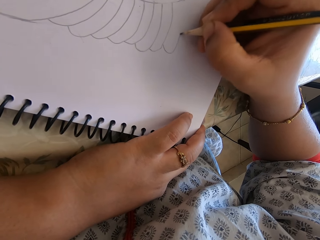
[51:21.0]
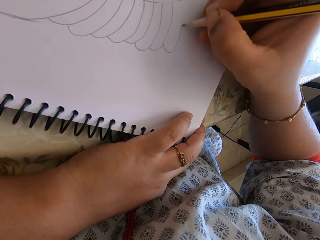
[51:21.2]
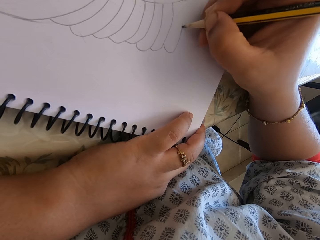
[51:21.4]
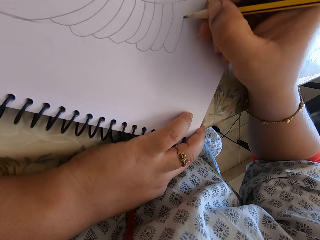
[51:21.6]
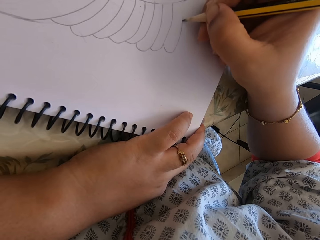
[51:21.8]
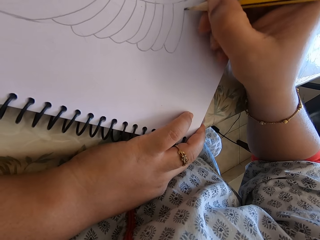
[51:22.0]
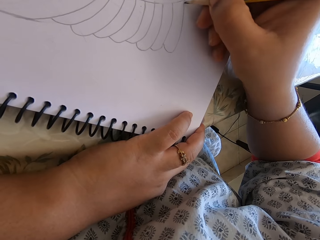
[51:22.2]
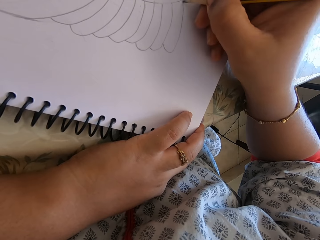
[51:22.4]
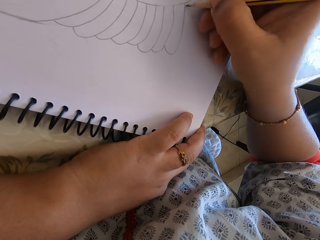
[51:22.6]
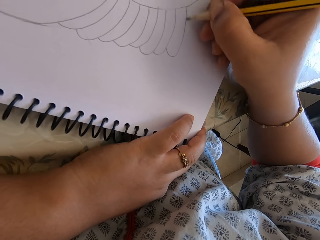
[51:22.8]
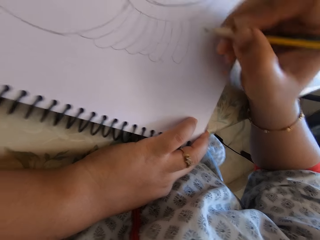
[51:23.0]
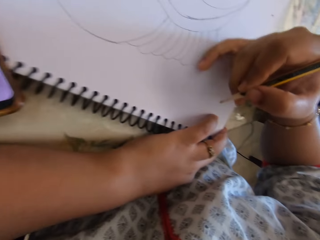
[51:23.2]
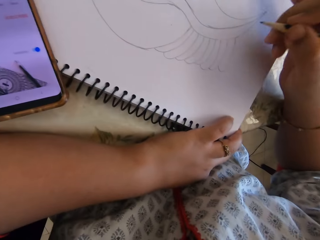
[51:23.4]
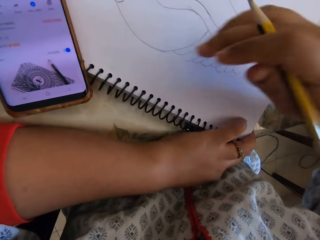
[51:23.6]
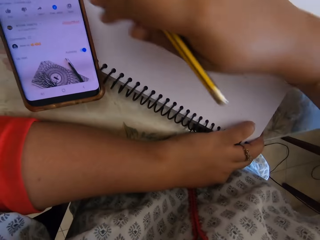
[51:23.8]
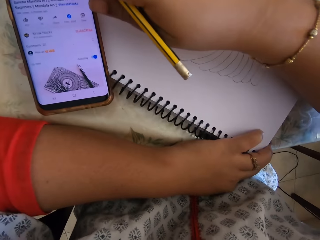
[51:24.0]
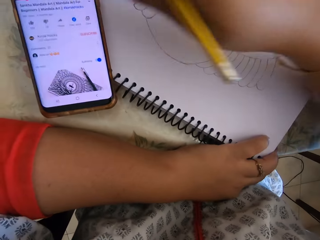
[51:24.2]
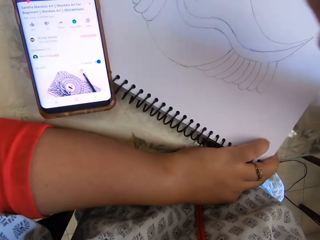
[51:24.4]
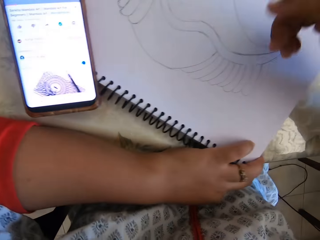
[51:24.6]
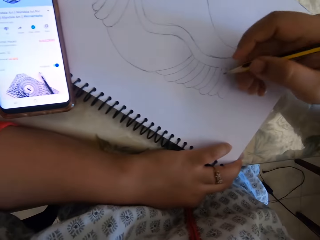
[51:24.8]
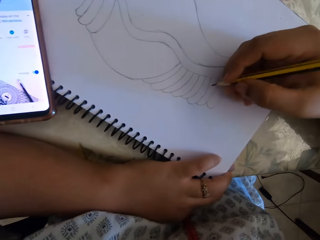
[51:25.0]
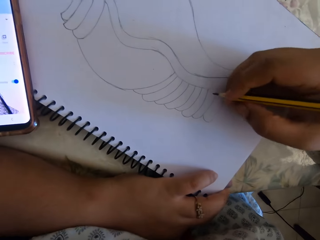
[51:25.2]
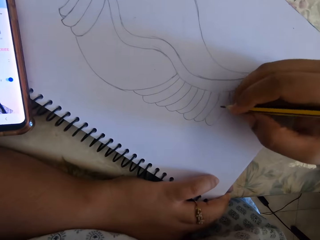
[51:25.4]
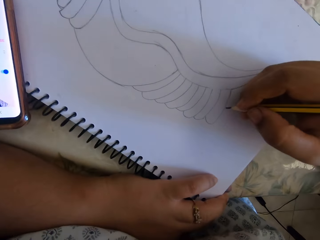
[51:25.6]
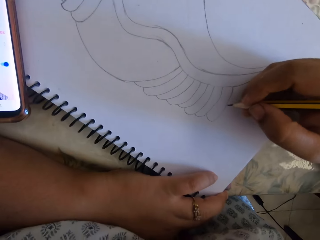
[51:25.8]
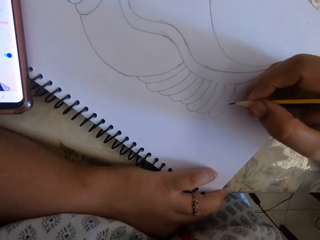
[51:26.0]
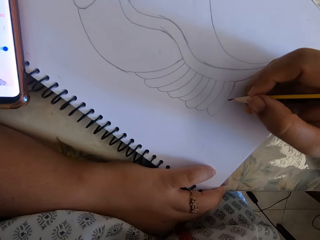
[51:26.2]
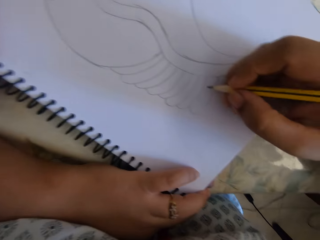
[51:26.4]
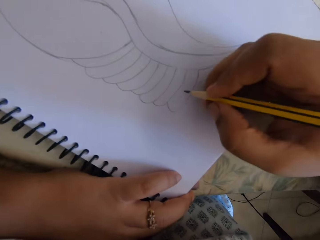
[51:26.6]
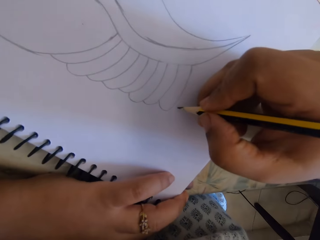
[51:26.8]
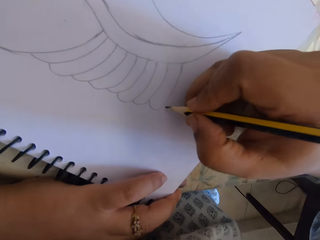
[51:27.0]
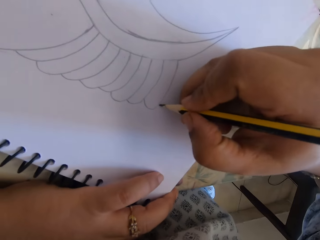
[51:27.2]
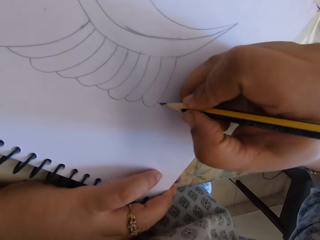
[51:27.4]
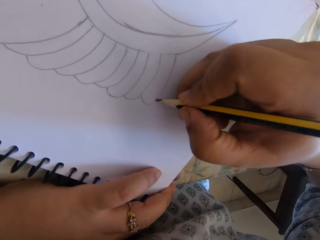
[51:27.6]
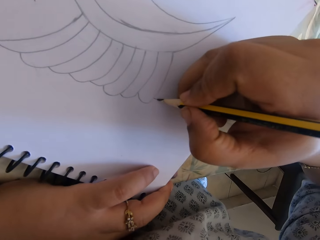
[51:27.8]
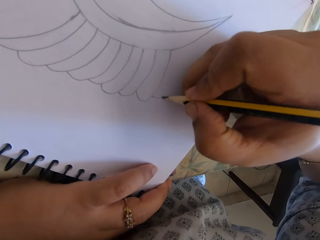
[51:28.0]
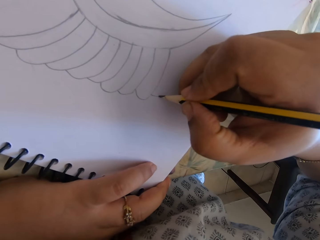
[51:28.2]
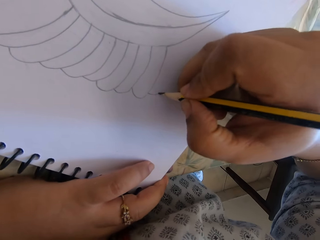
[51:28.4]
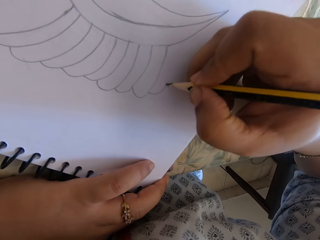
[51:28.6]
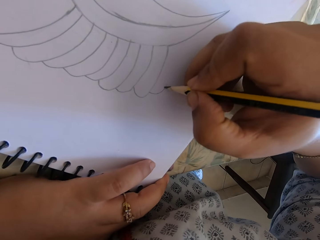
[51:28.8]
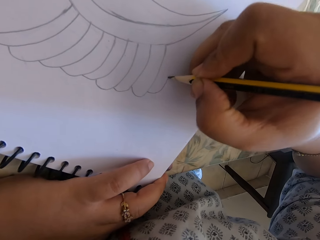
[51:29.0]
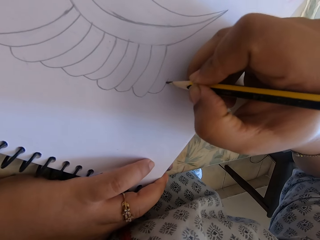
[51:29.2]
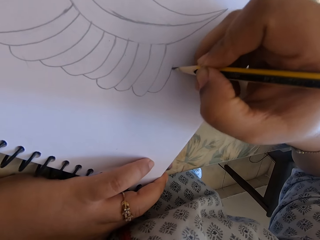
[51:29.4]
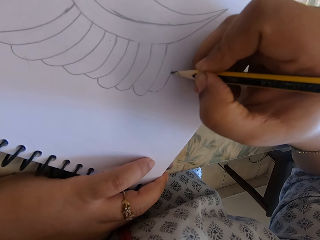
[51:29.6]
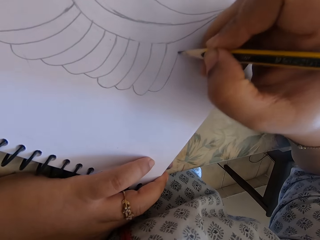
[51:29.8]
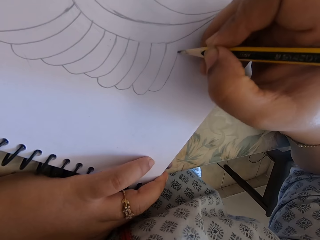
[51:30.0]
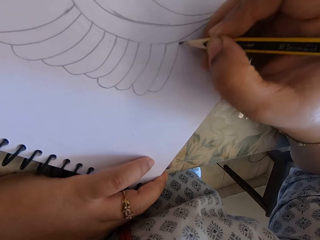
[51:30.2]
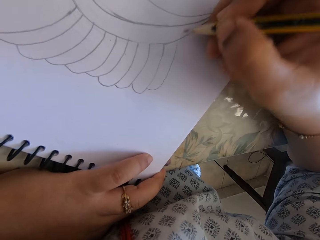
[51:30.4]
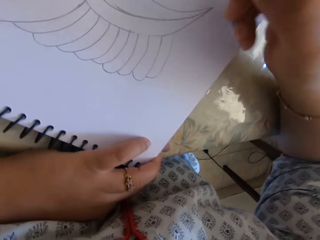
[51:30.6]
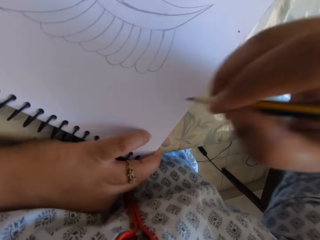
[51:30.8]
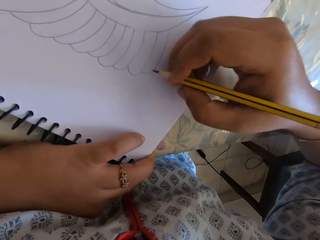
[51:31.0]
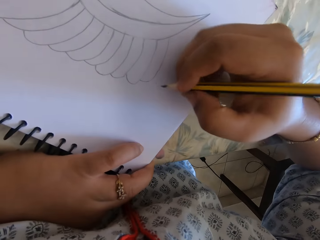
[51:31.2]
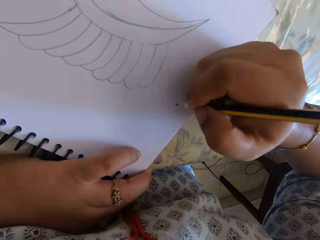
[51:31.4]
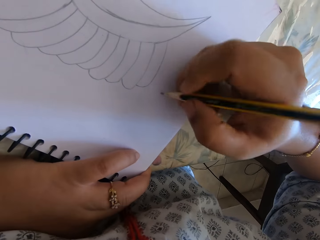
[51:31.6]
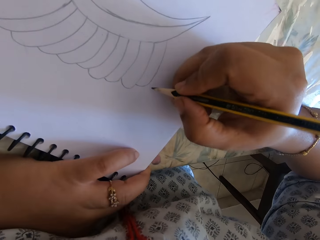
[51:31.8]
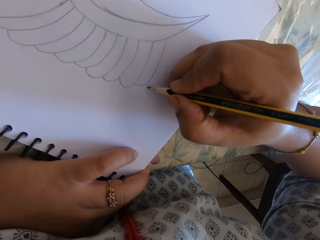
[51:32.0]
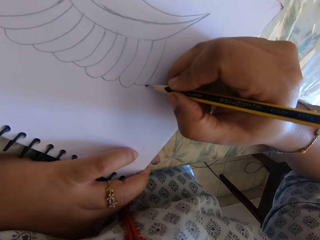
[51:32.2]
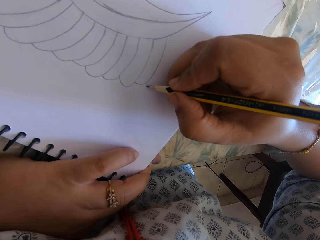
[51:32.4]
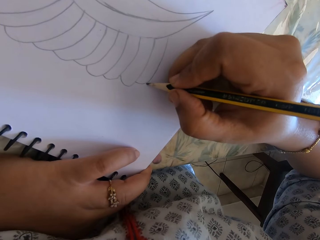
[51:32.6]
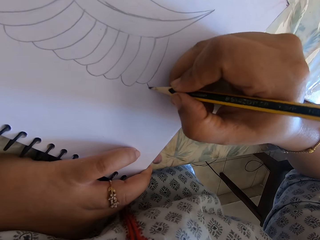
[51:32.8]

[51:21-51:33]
The camera wearer wipes the notebook. They look at the phone. They press the phone. They draw on the notebook.

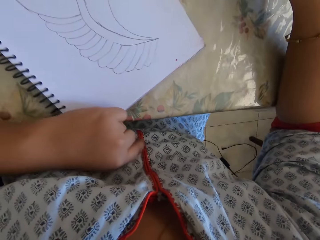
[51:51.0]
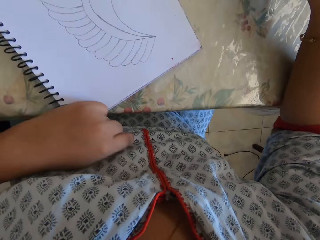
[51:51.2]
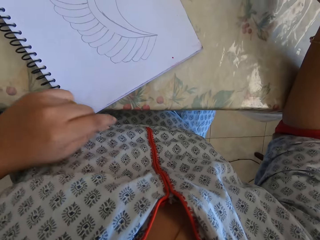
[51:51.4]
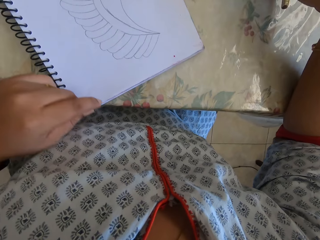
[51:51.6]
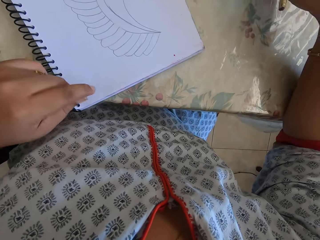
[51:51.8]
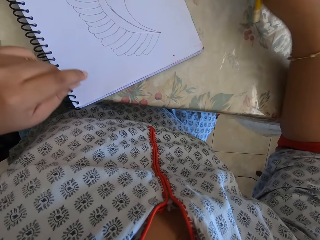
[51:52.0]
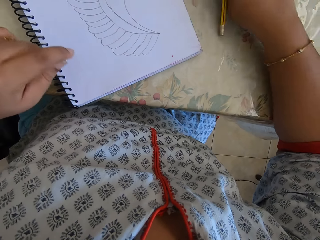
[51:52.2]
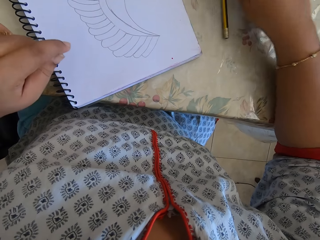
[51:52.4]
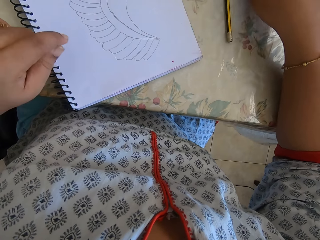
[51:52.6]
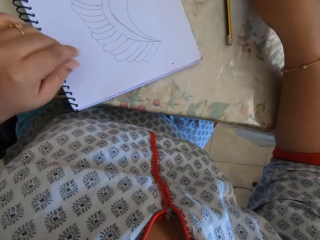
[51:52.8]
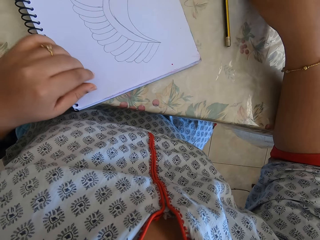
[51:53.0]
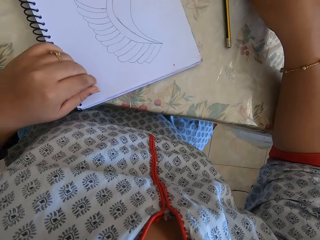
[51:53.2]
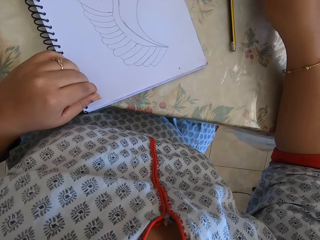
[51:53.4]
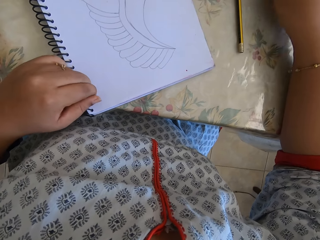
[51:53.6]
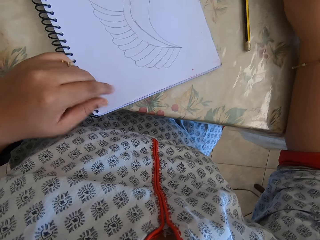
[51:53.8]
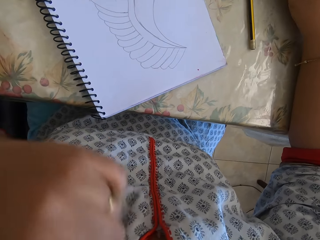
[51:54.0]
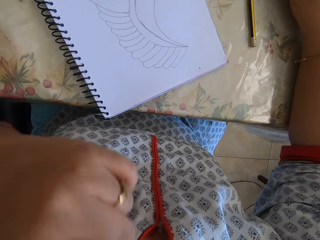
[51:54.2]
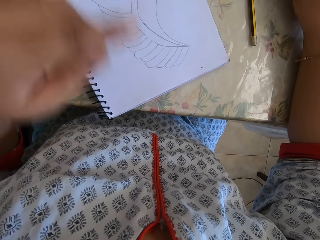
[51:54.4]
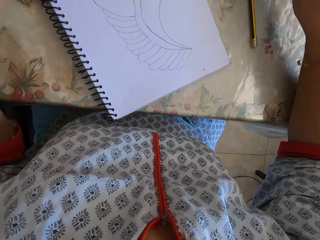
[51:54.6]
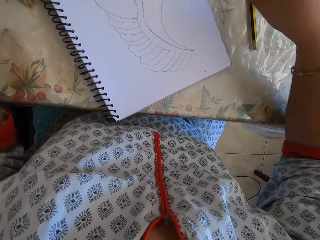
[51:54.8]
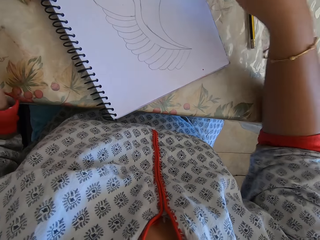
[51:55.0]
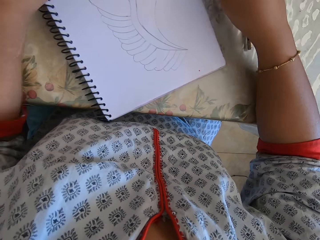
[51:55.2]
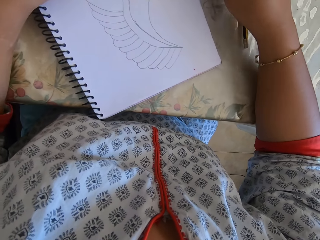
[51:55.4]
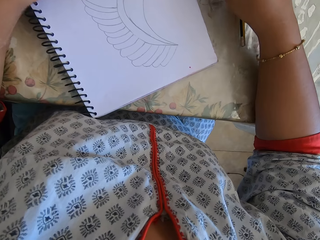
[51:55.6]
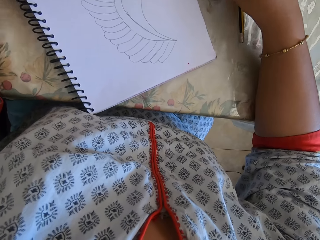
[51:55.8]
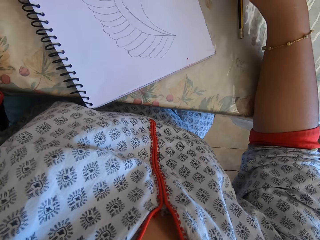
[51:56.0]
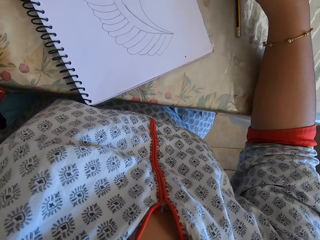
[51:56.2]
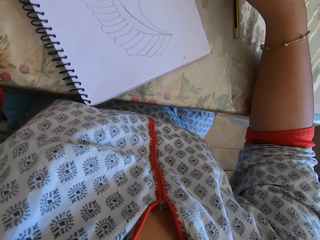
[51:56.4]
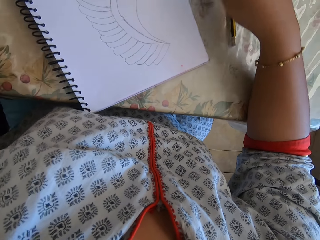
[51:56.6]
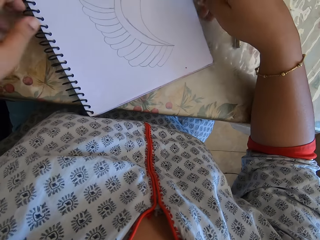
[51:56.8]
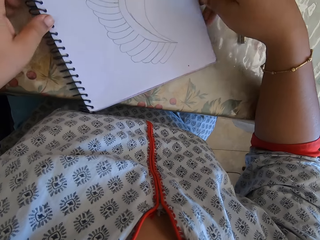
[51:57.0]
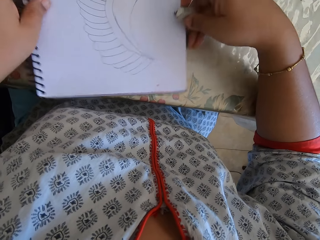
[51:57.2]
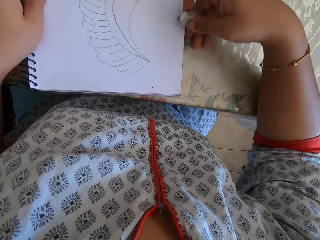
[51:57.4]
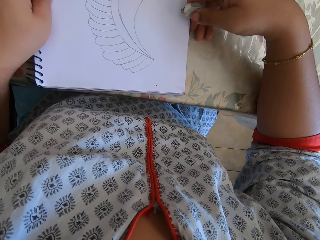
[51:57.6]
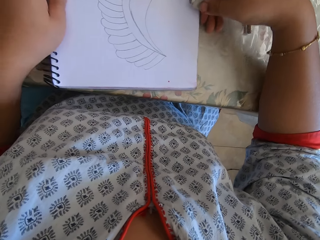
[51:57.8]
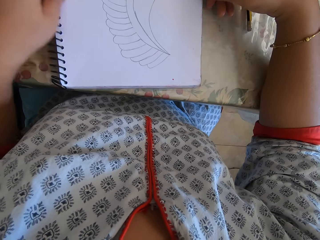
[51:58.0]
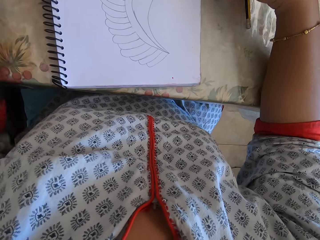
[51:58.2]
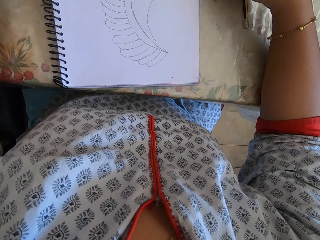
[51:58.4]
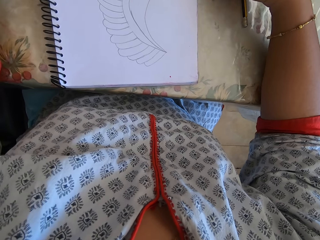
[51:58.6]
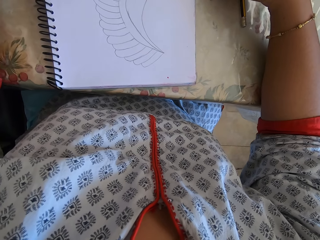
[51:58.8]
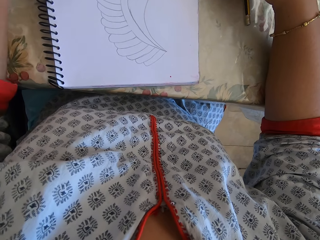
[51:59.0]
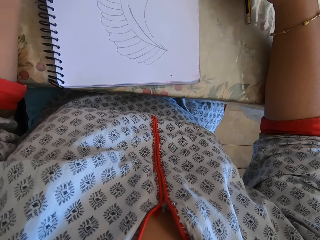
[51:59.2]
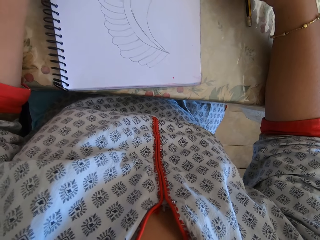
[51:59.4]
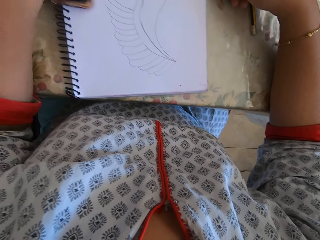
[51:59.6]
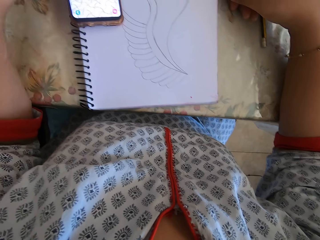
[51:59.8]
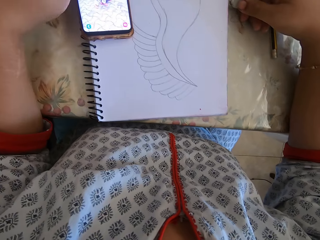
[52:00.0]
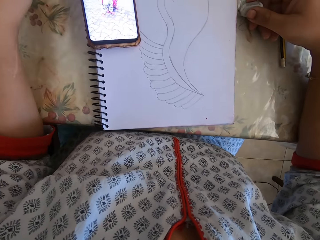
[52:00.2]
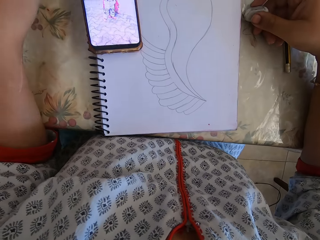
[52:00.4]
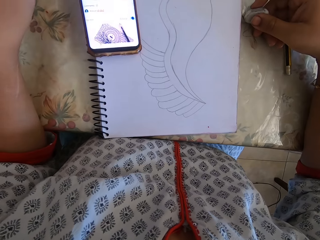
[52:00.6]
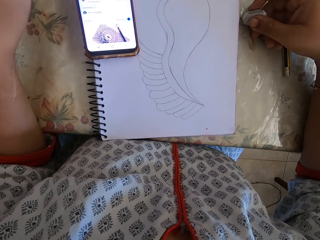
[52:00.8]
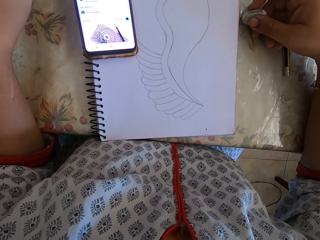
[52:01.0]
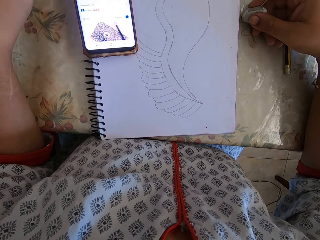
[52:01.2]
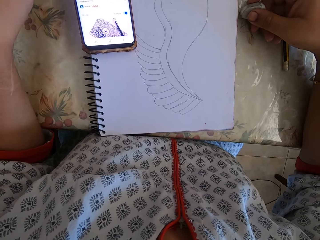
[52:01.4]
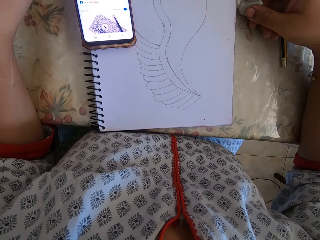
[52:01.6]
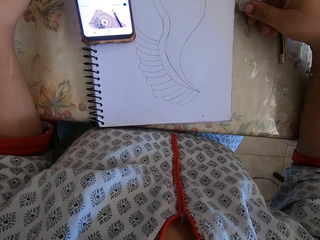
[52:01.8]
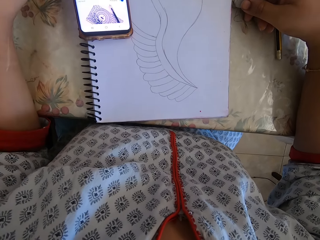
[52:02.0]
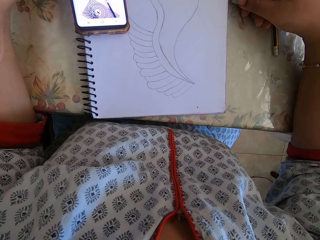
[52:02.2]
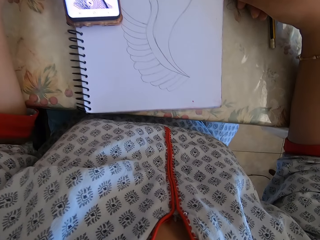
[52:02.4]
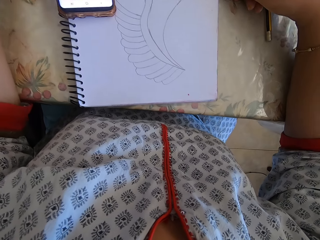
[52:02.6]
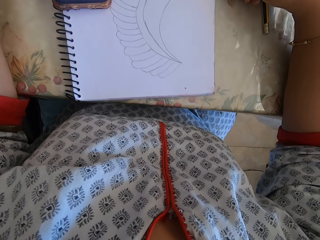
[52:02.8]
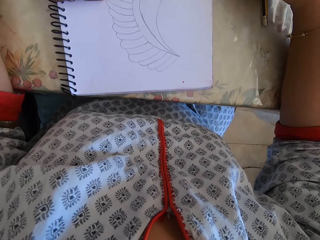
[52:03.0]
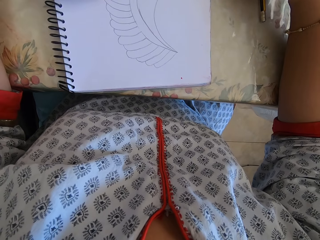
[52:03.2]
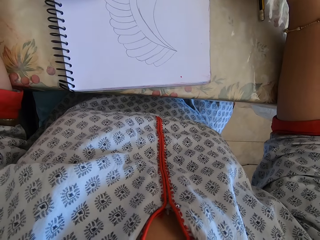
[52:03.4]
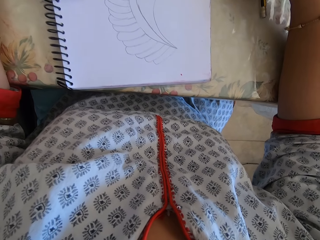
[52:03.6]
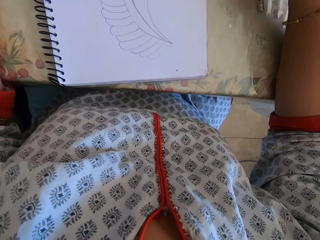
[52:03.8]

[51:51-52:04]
The camera wearer places the pencil on the table. They move the notebook. They move the phone and press the phone.
